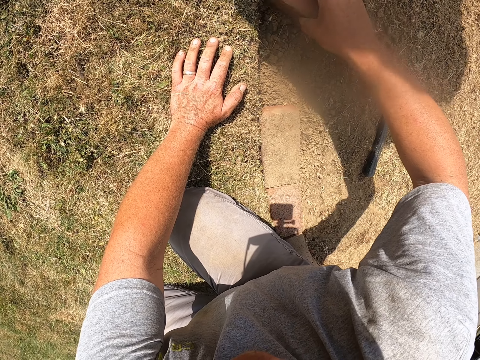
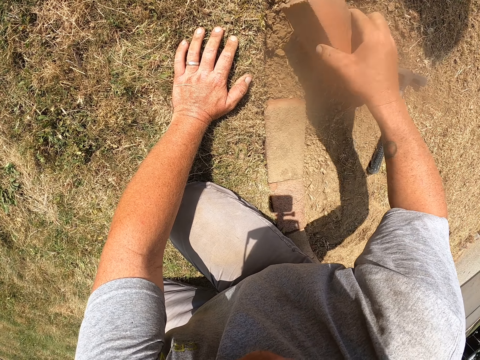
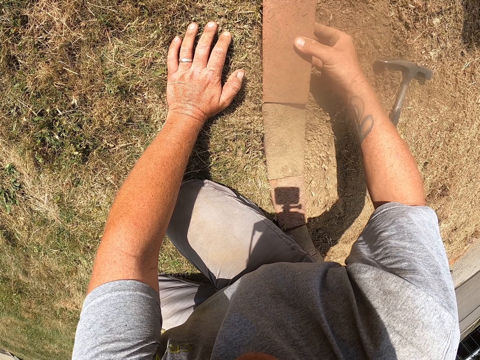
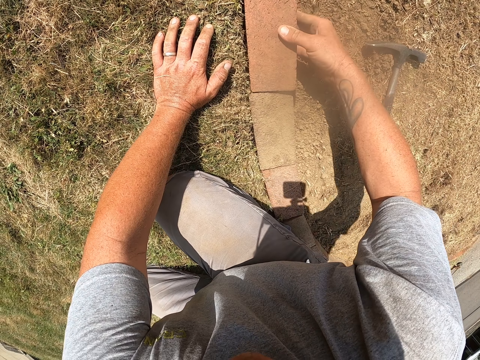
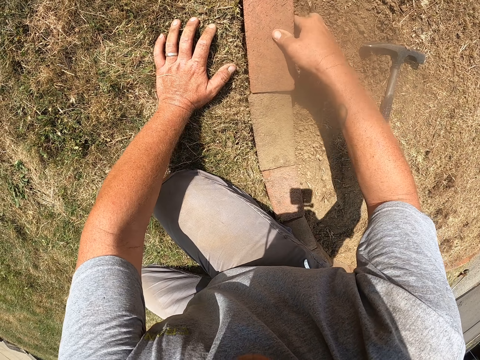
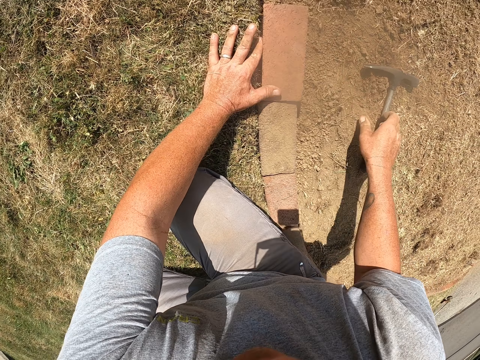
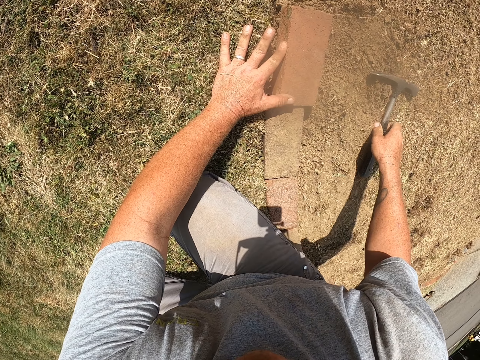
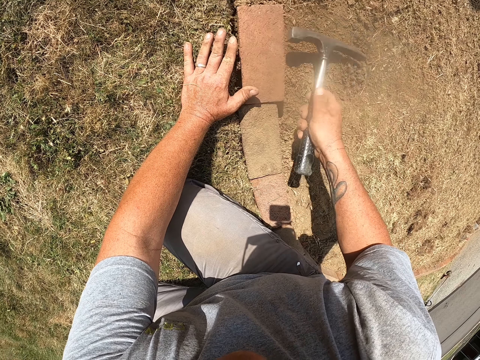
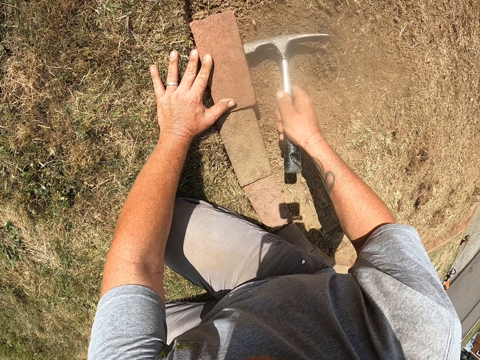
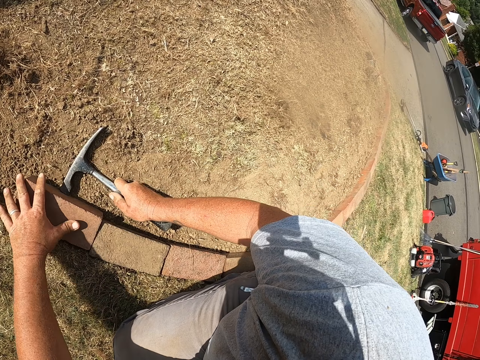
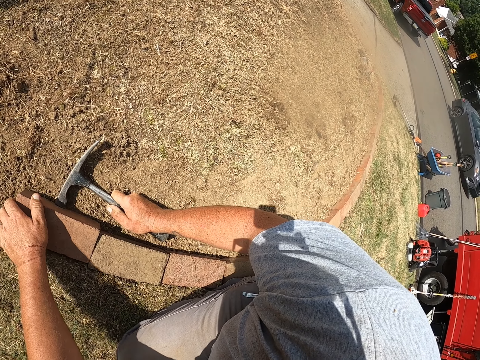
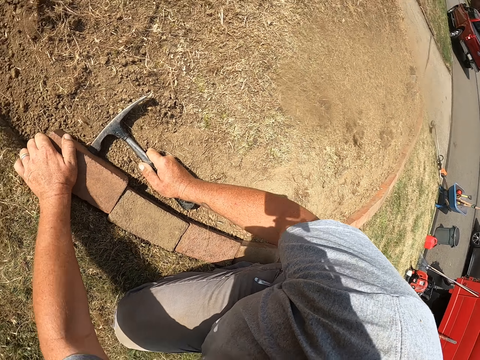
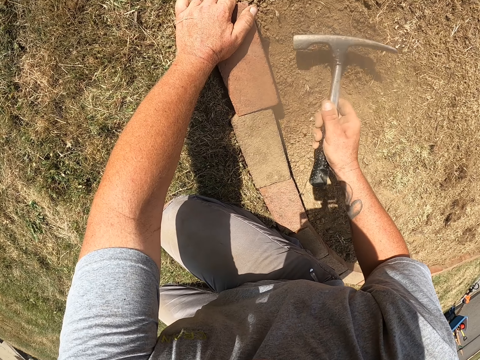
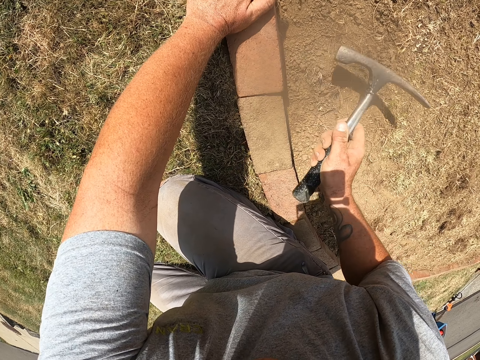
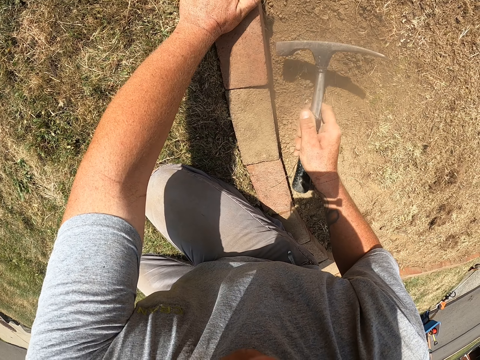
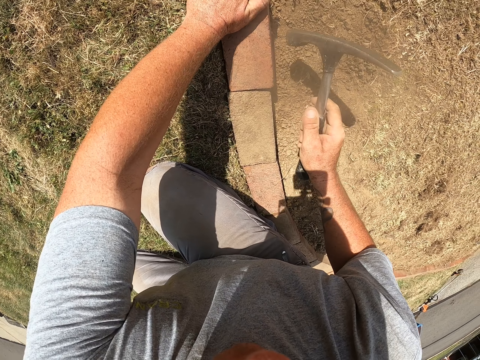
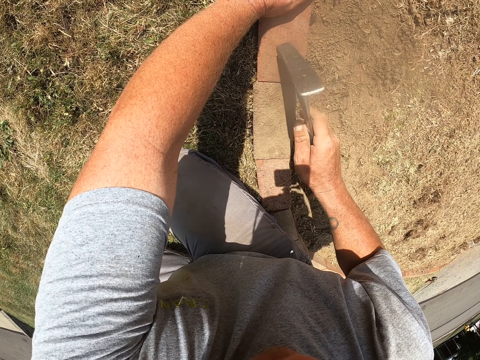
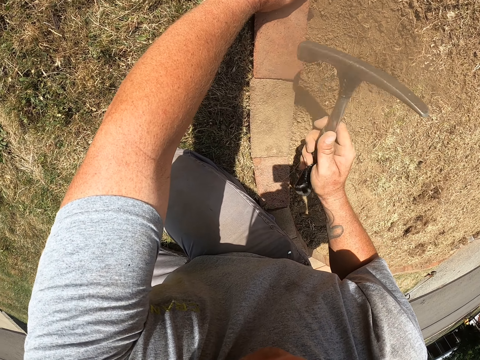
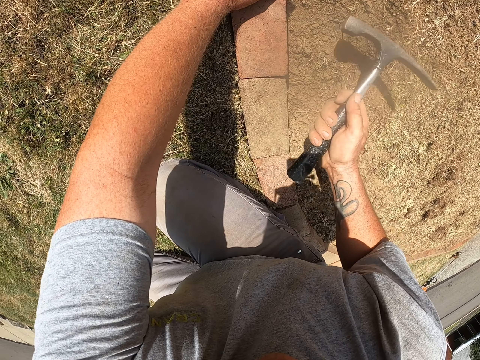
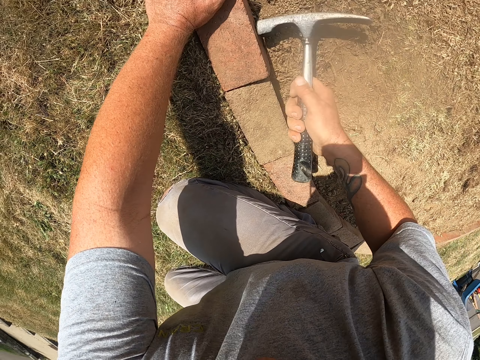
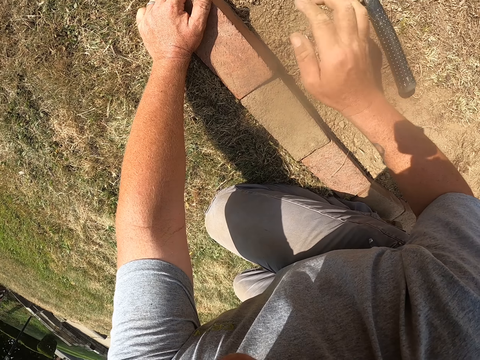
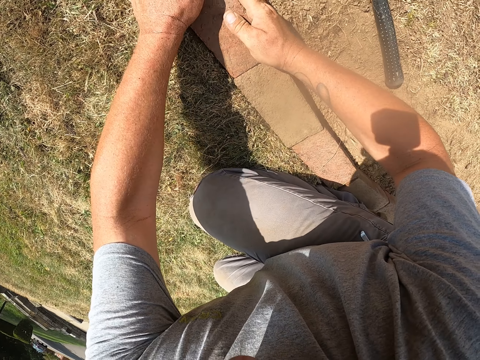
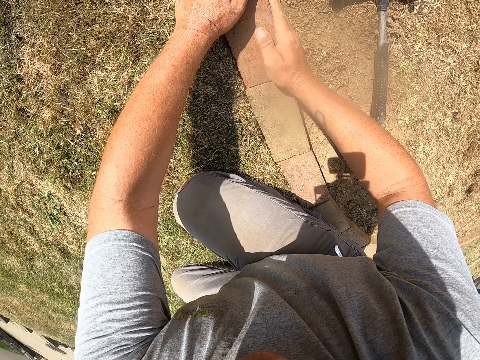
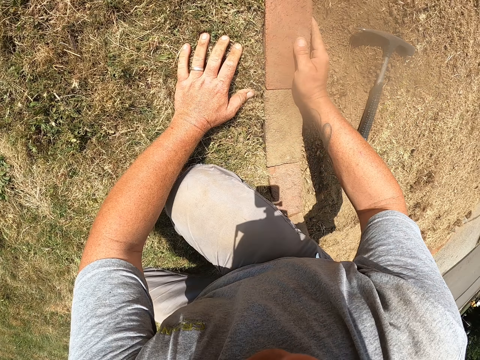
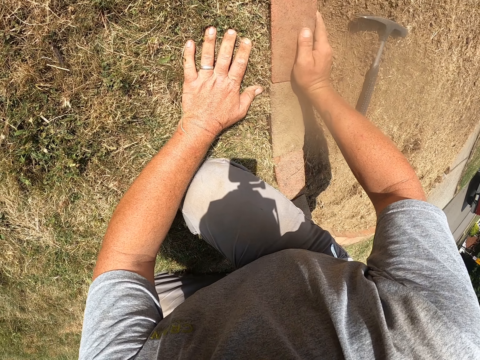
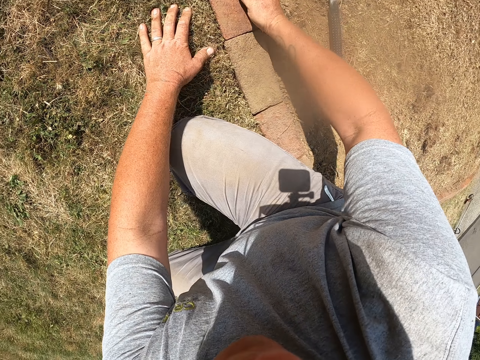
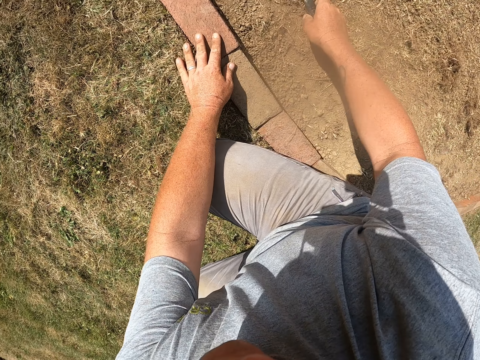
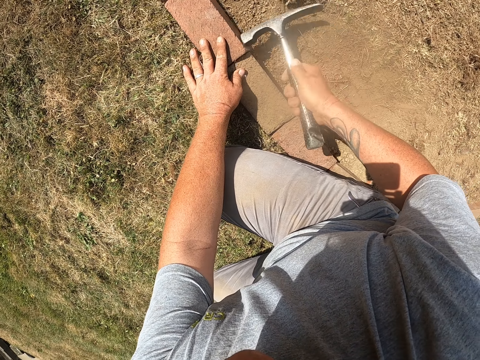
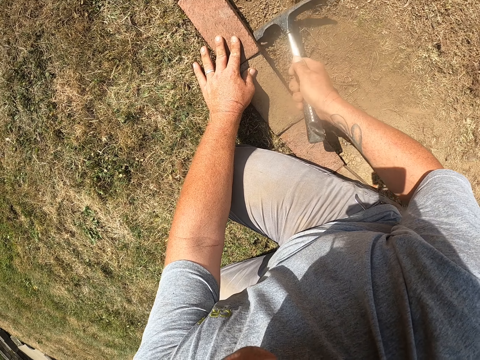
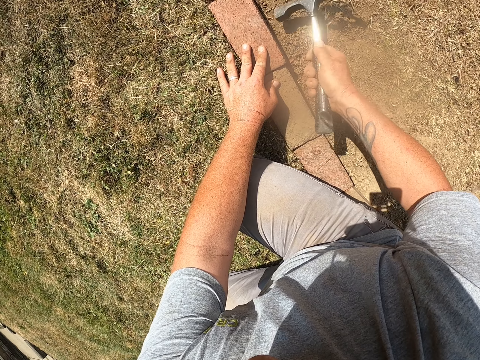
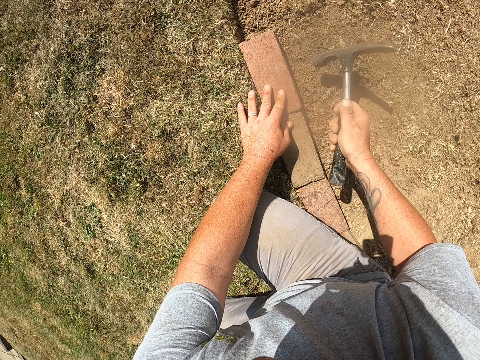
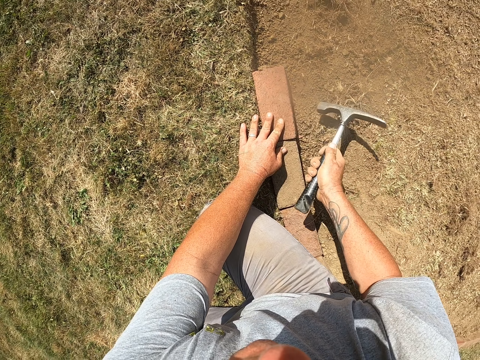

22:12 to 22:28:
The camera wearer pulls soil to the trench with the brick. They put the brick on the trench. They pick up the hammer from the ground. They mason. They look around. They hit the brick with the hammer. They hit the brick with the hammer again. They drop the hammer on the ground. They press the brick in the trench with both hands. They mason. They pick up the hammer from the ground. They hit the brick with the hammer.

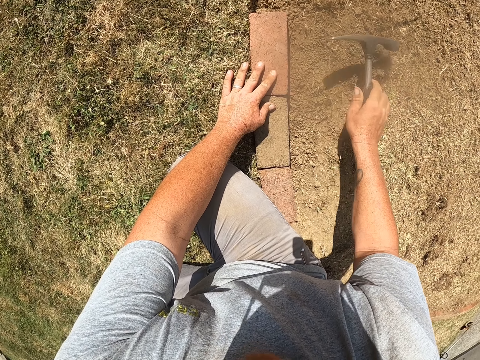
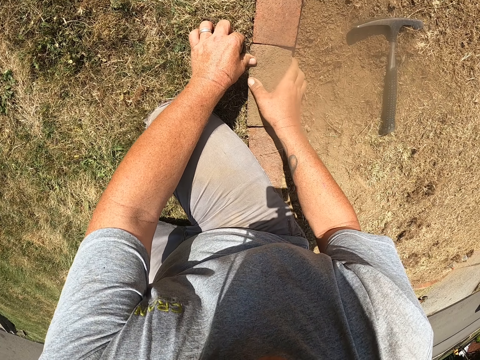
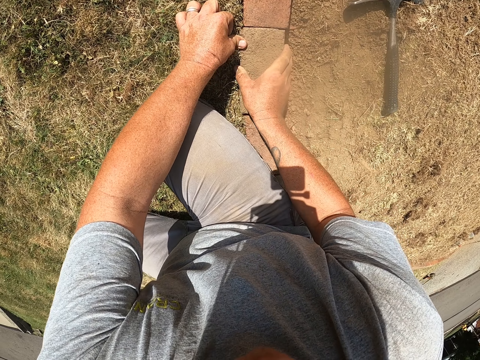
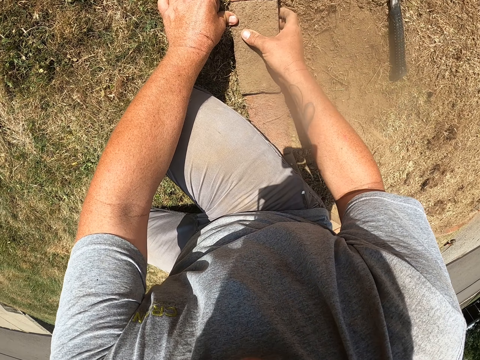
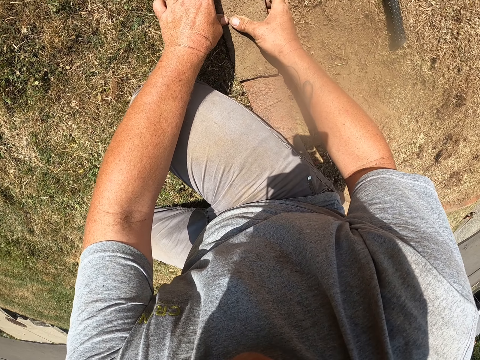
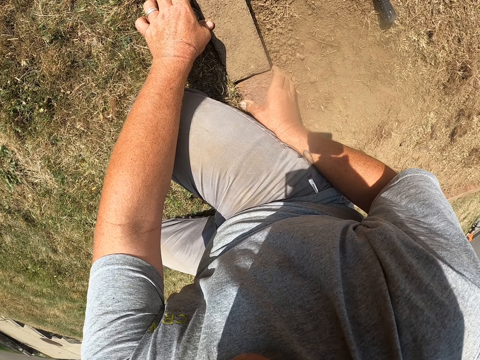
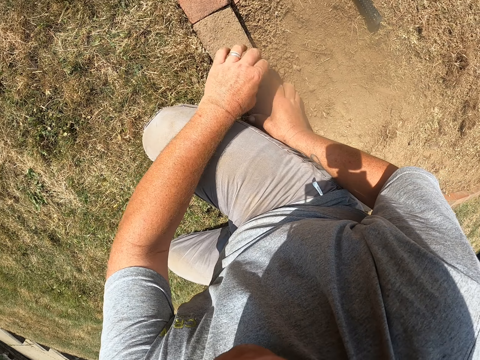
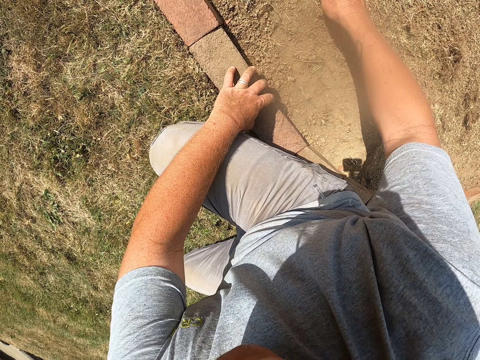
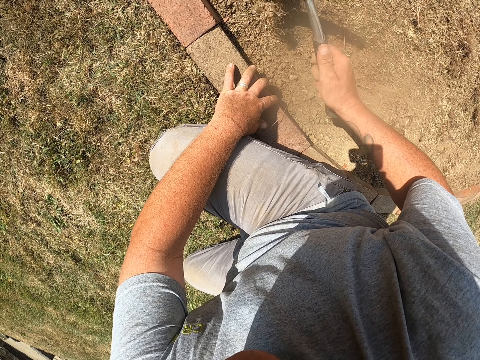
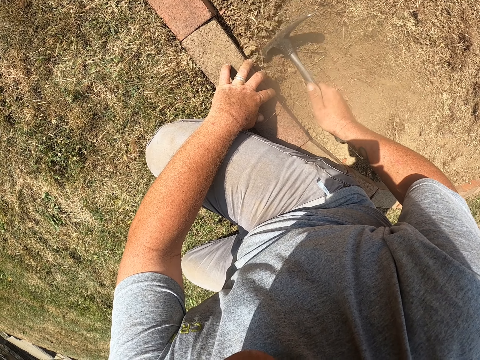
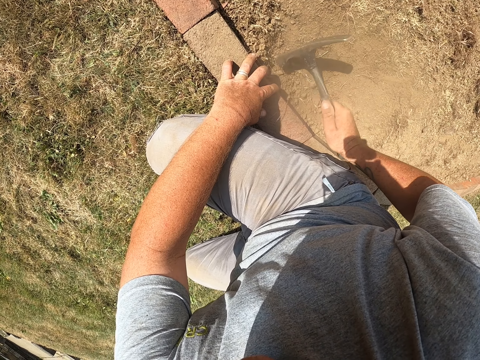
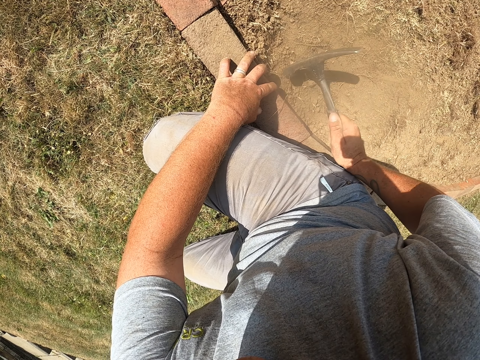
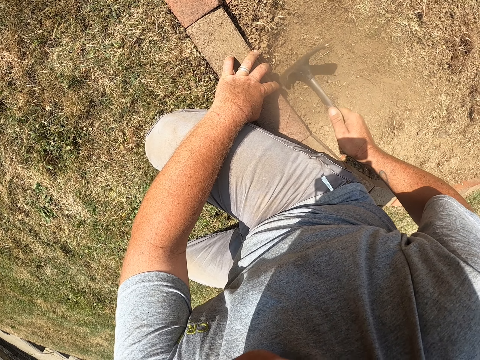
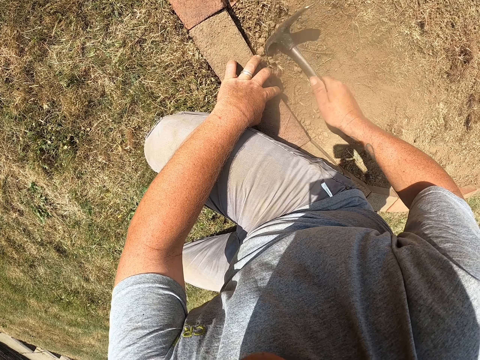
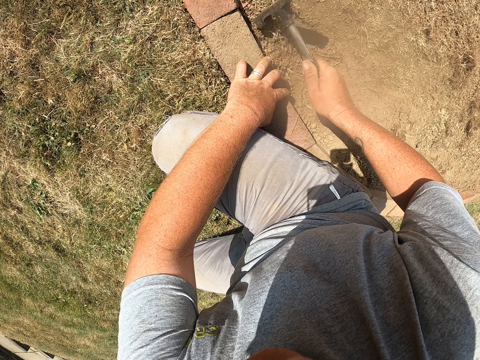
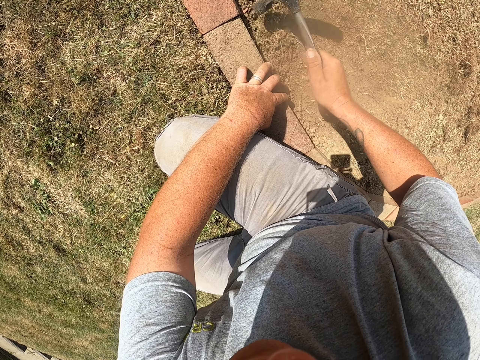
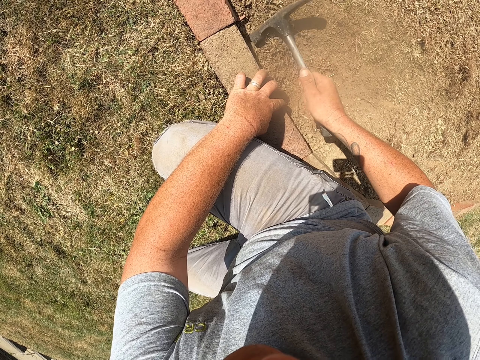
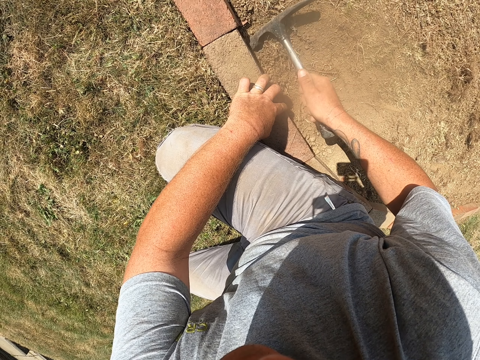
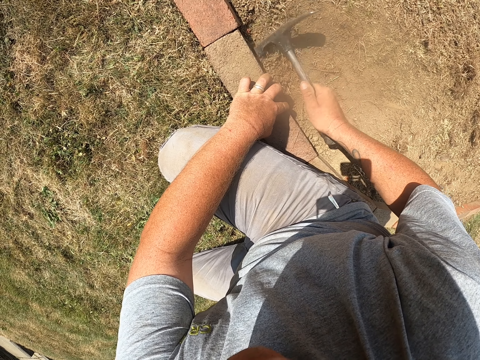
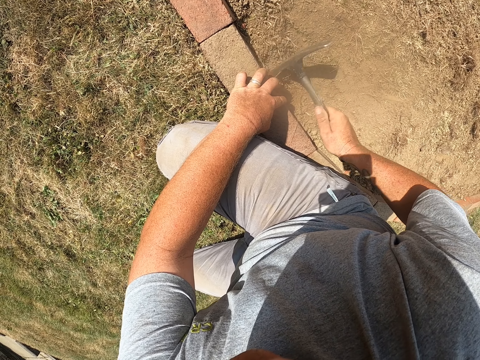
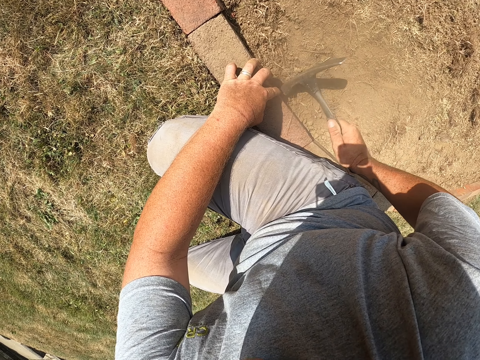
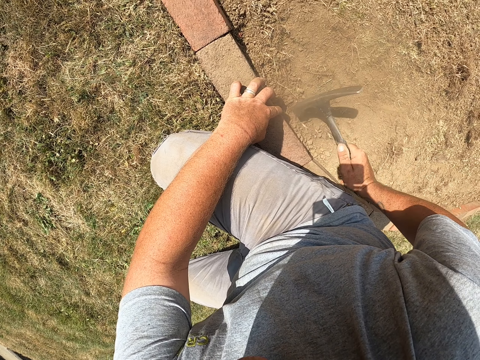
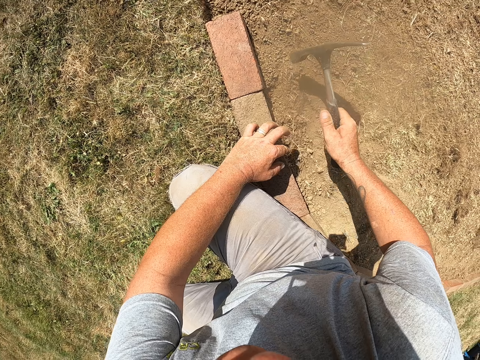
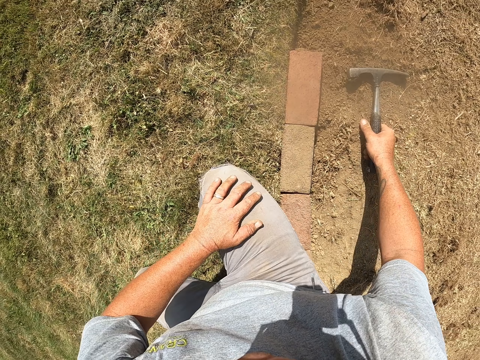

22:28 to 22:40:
The camera wearer drops the hammer on the ground. They adjust a brick on the trench. They mason. They pick up the hammer. They hold the brick on the trench. They hit the soil around the brick with the hammer.
